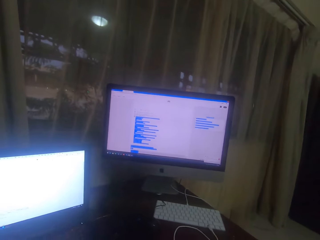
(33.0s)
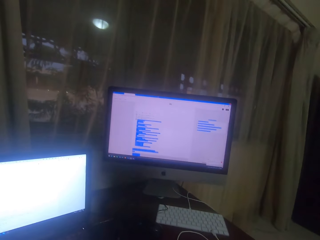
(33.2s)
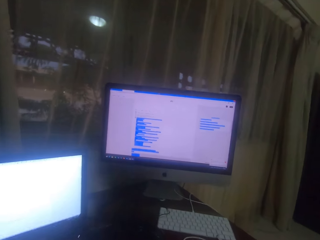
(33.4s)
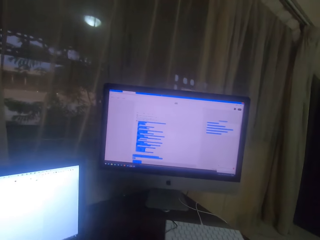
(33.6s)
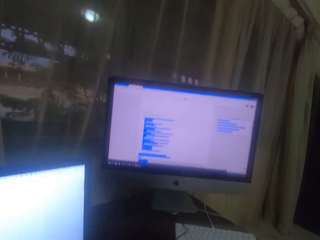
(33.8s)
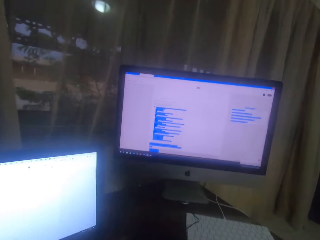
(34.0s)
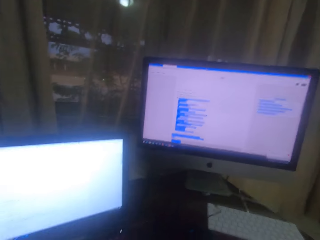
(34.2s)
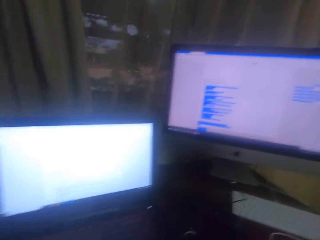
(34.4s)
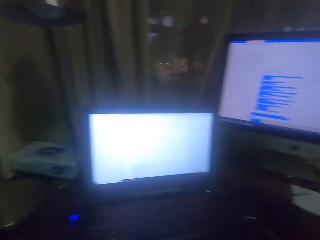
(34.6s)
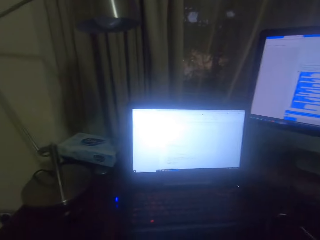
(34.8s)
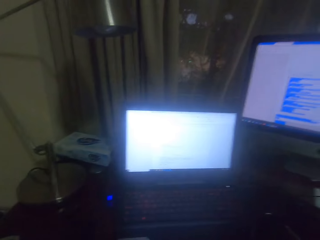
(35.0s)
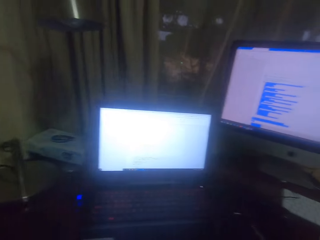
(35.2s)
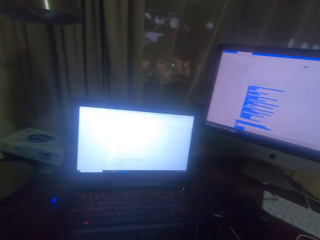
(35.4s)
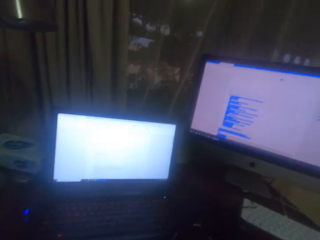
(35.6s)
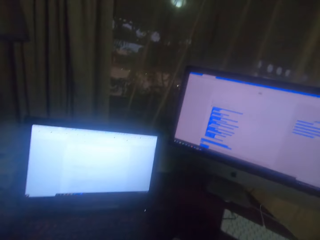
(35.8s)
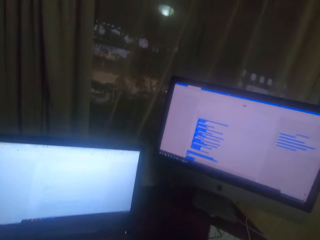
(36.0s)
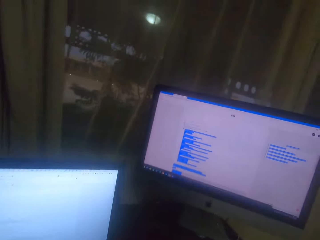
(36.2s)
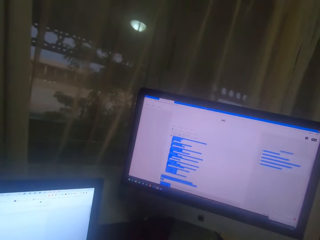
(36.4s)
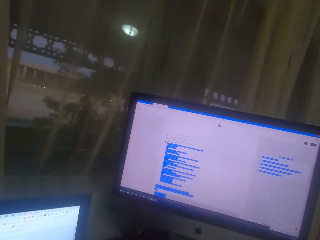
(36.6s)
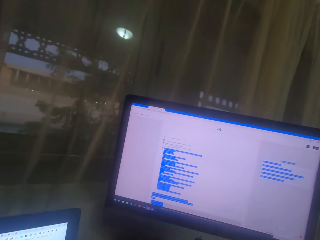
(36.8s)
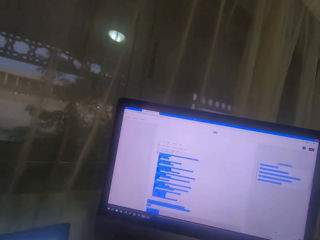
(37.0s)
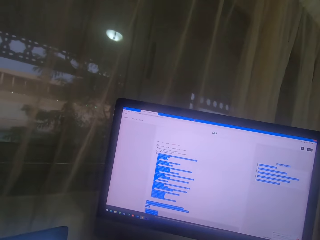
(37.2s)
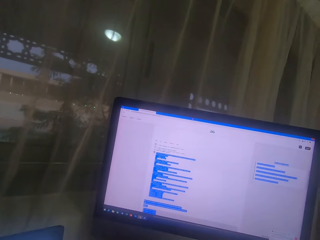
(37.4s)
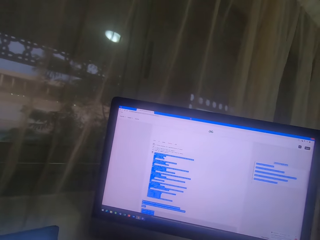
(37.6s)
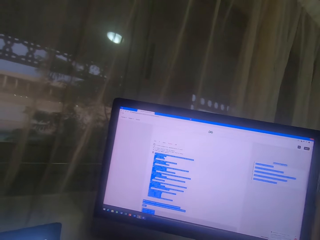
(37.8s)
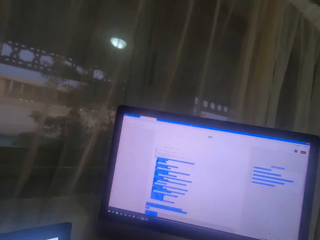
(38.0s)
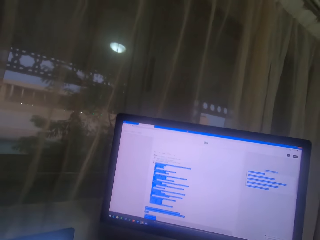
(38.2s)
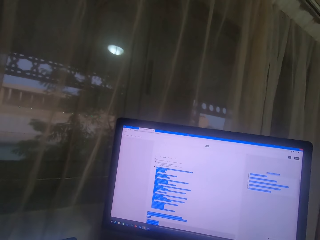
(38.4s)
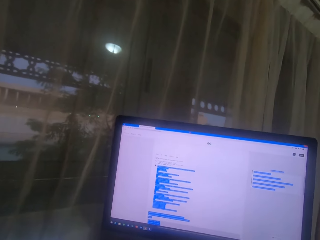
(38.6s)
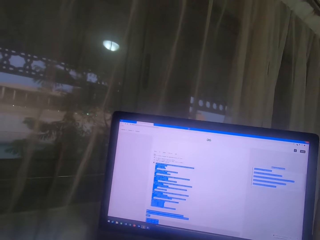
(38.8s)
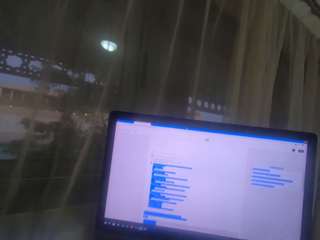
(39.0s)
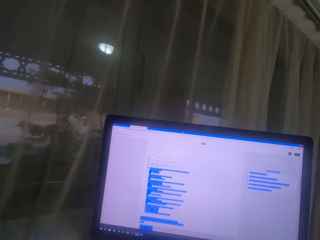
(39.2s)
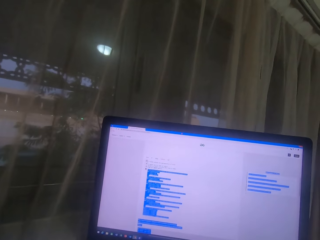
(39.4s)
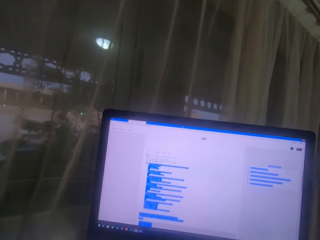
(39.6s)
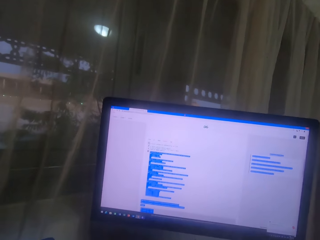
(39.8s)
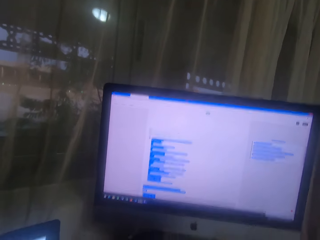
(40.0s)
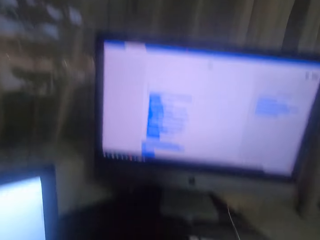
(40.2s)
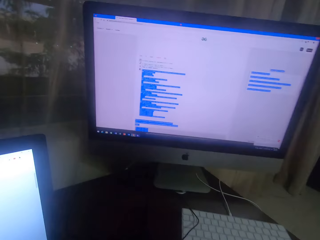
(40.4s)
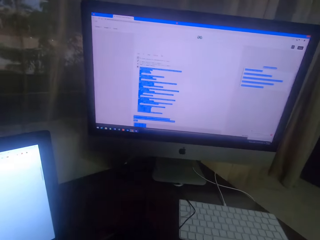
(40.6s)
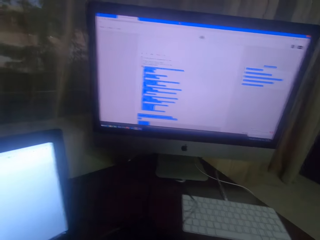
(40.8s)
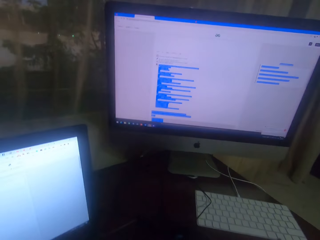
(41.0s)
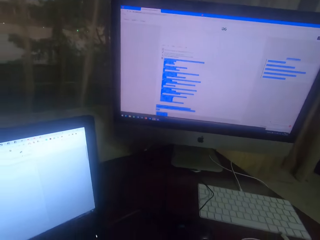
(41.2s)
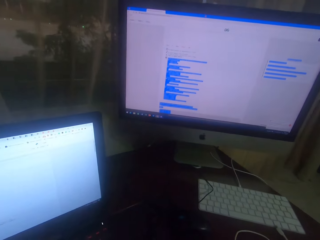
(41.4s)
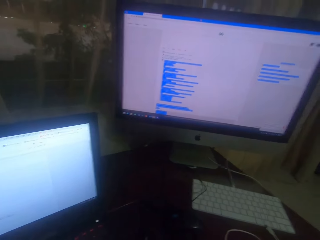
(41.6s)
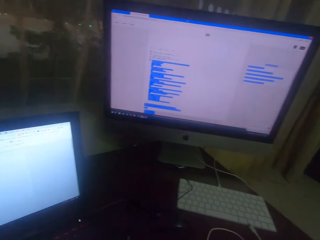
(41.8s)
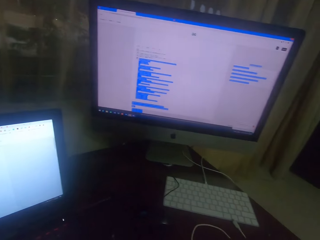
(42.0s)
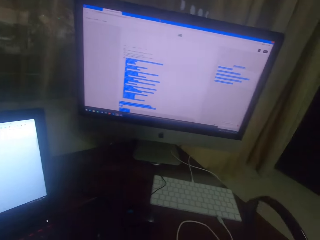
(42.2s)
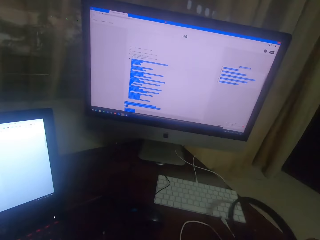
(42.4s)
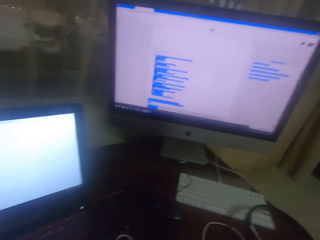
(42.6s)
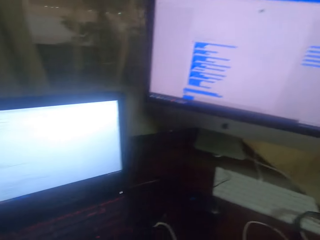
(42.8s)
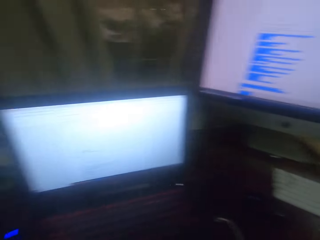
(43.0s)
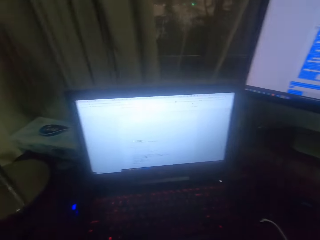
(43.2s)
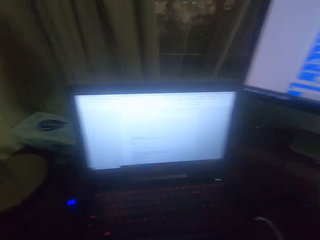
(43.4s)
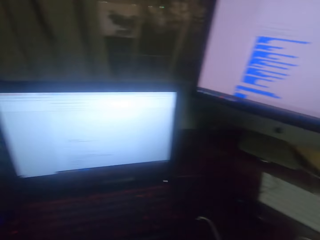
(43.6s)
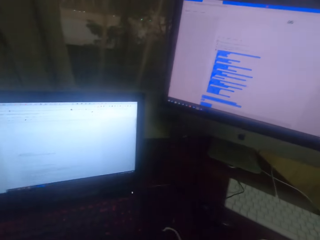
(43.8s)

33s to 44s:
The camera wearer looks at the desktop screen.

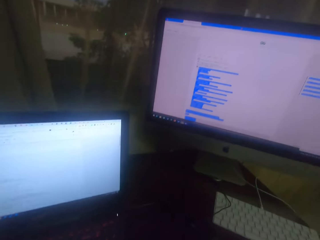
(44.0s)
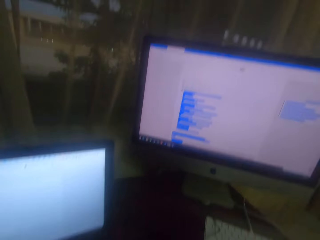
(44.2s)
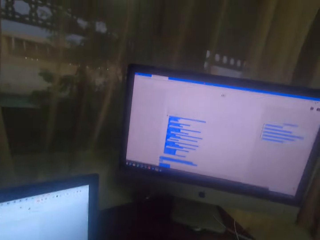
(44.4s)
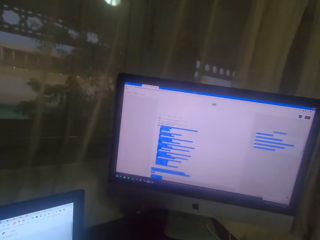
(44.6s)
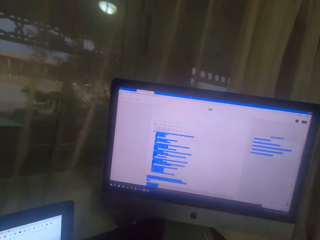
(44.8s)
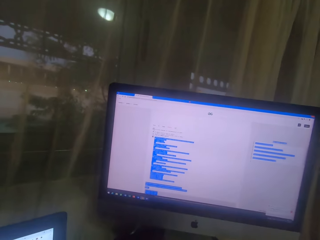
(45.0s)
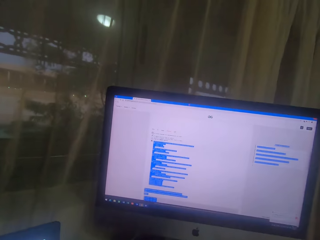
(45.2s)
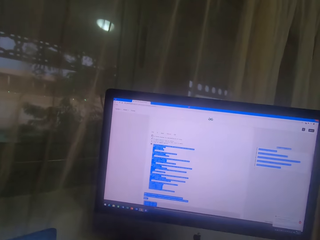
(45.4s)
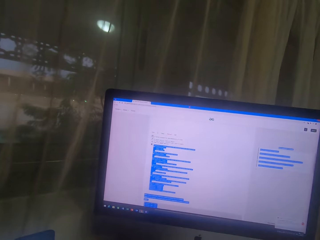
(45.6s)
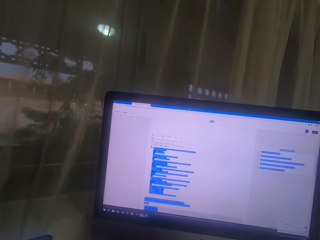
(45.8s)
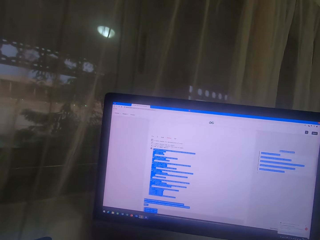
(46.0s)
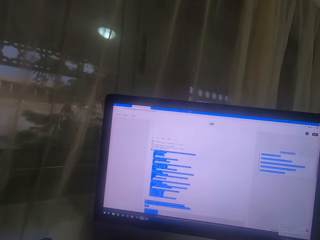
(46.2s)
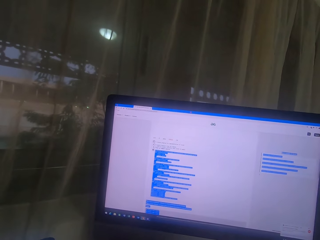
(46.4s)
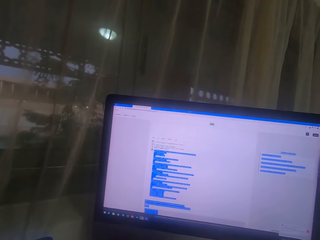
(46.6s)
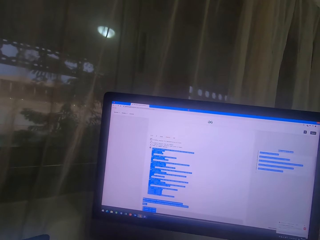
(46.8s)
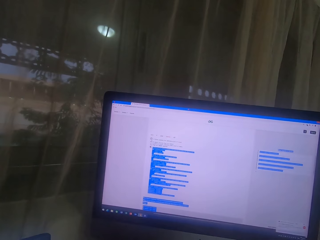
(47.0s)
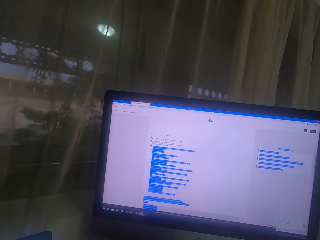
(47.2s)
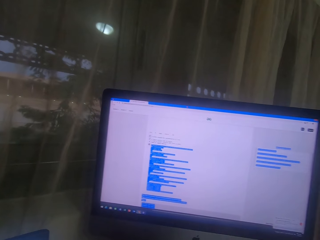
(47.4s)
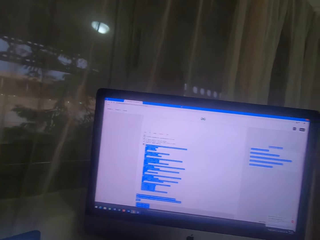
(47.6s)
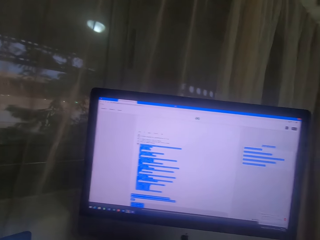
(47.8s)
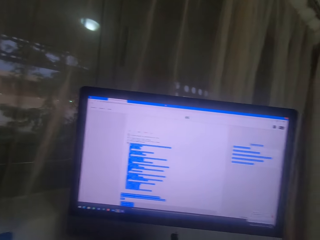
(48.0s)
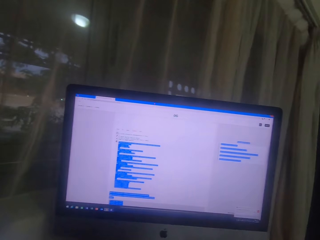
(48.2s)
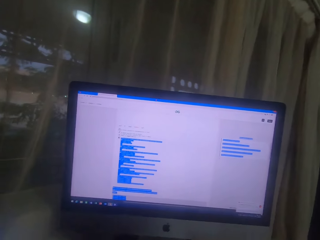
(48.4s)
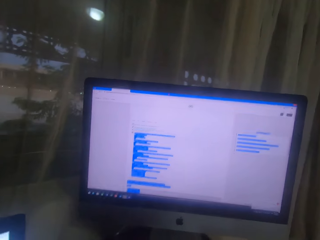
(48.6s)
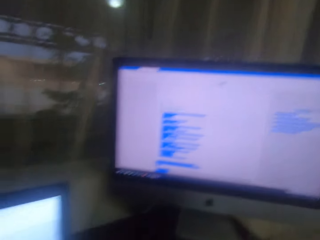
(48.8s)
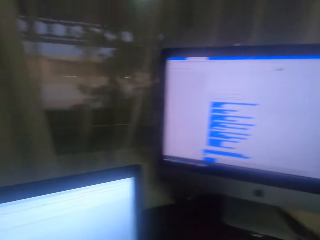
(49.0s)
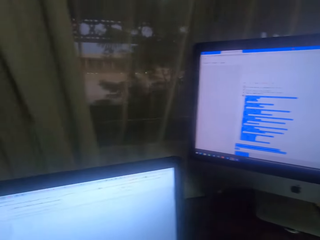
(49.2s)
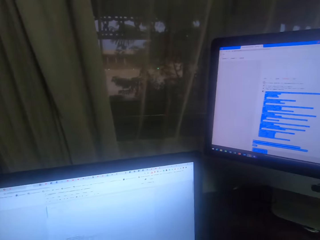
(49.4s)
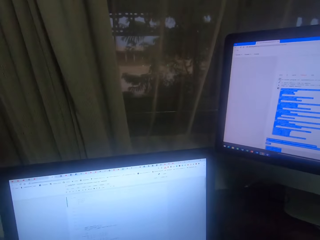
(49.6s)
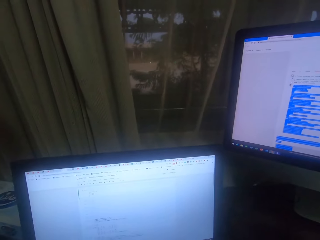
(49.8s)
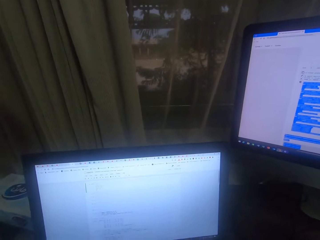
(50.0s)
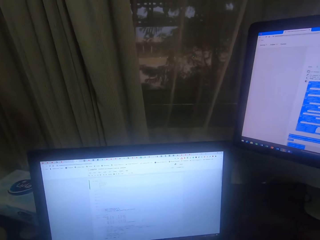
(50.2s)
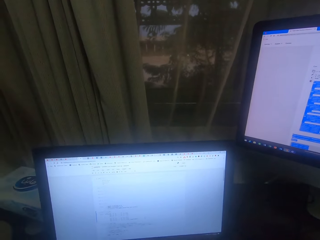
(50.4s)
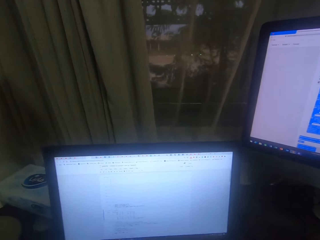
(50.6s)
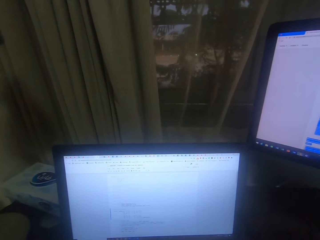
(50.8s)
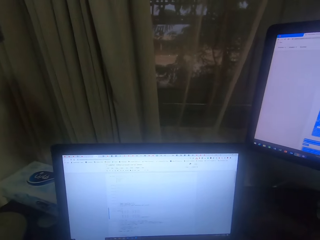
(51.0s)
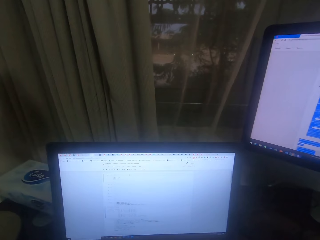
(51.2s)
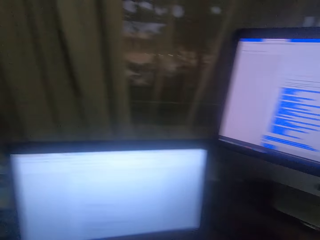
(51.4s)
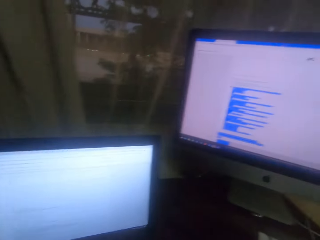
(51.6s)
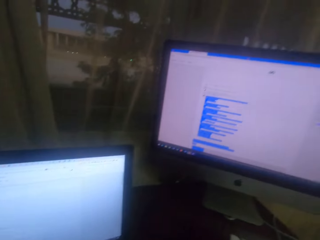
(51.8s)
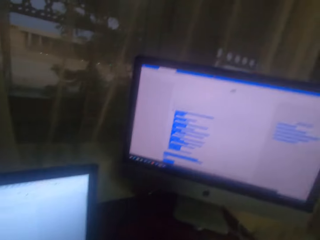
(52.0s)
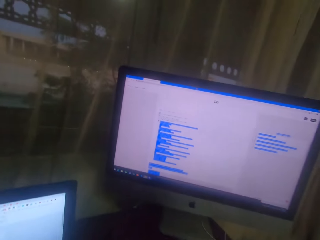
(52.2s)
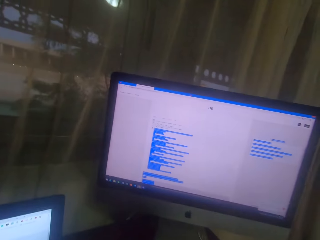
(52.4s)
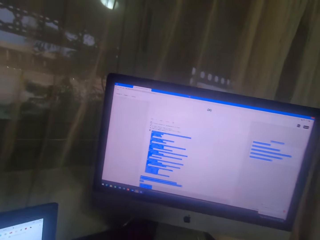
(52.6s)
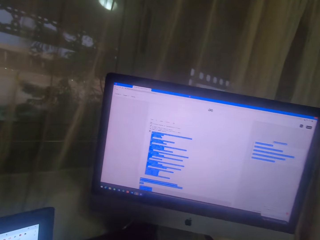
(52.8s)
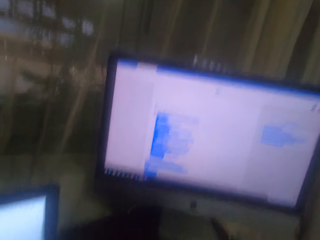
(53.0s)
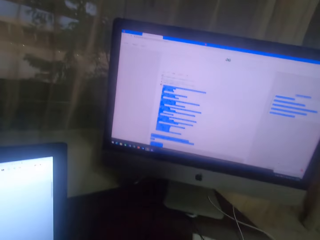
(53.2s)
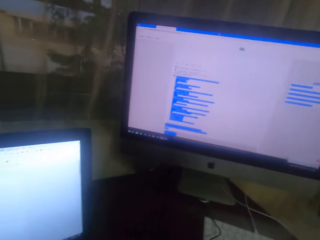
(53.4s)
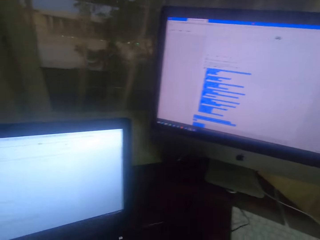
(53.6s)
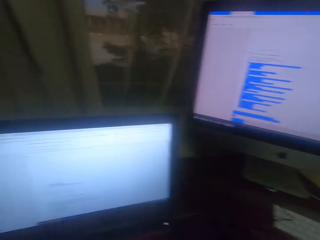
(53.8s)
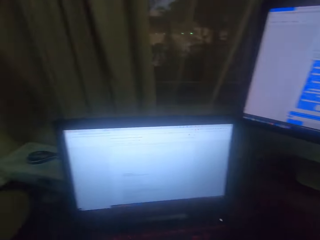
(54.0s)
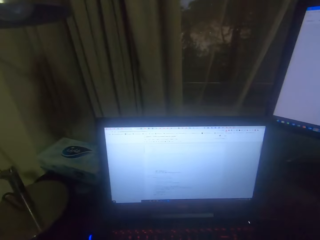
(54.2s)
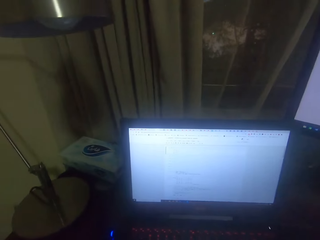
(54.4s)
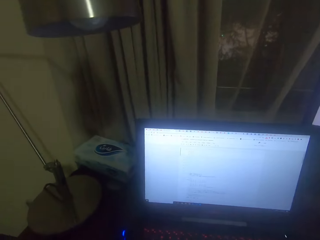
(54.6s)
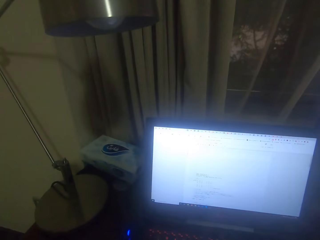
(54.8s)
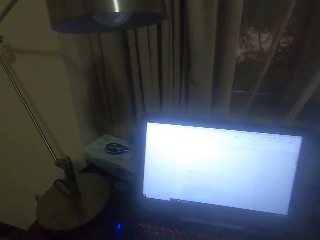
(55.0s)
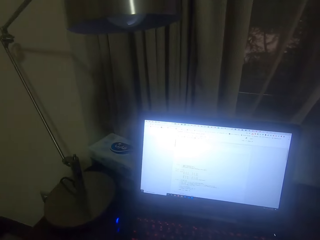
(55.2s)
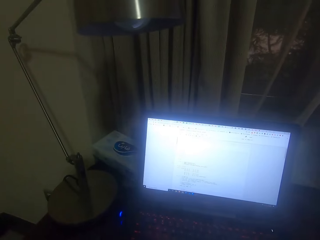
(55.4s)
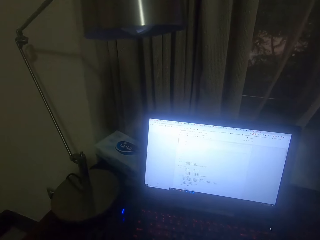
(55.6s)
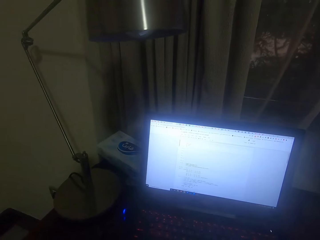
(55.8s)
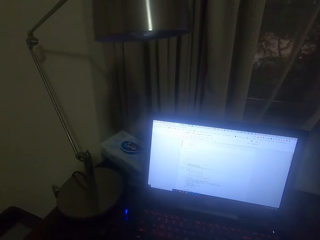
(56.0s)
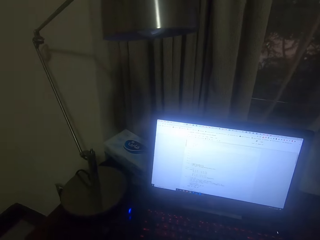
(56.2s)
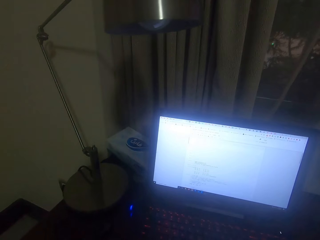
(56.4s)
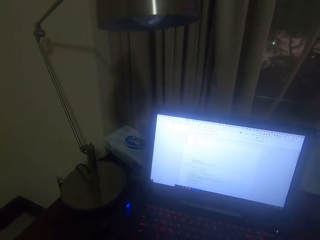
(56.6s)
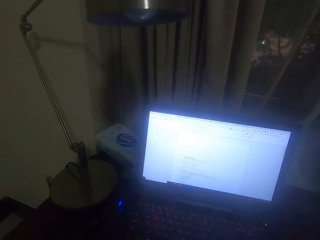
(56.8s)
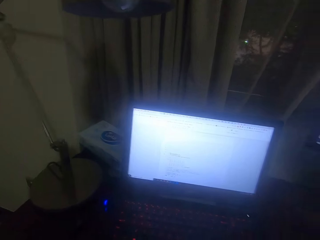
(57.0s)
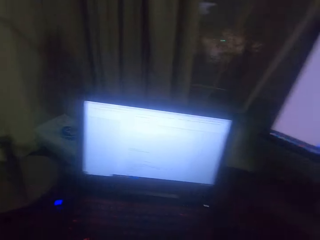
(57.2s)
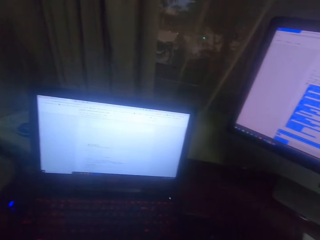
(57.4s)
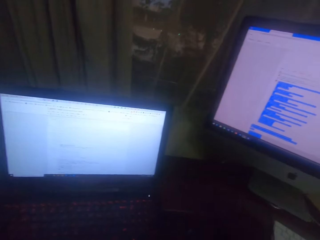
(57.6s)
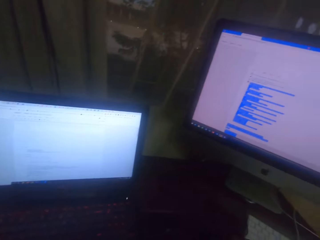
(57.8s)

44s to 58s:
The camera wearer reads on the desktop screen. They type on the computer screen. They move the laptop.
